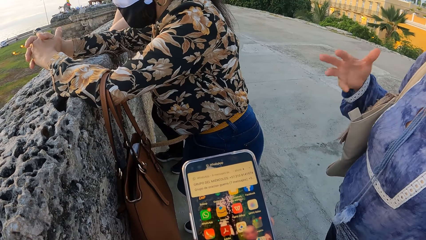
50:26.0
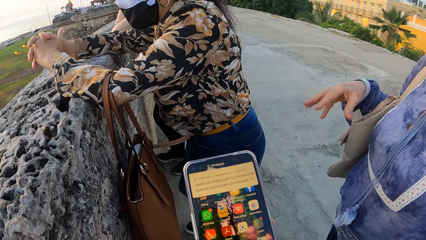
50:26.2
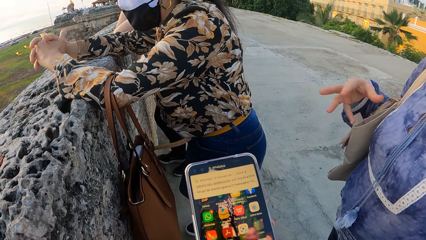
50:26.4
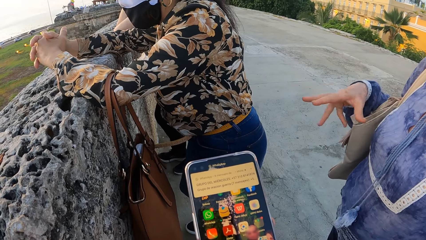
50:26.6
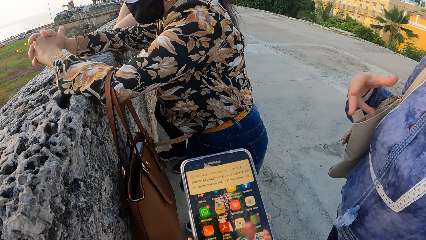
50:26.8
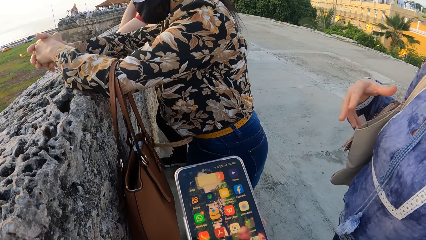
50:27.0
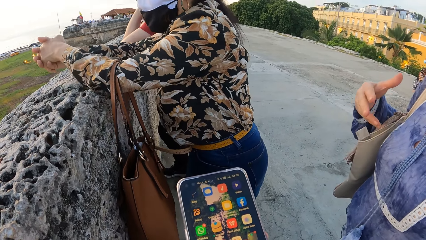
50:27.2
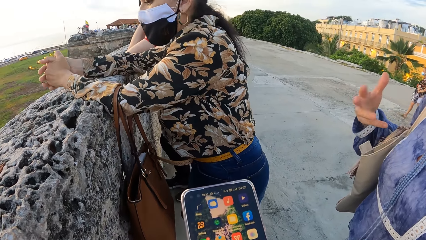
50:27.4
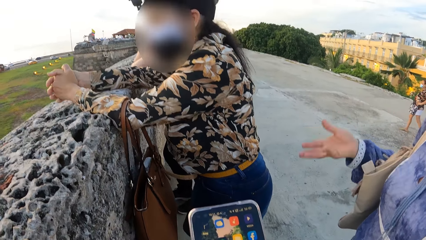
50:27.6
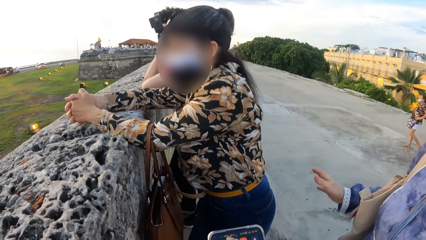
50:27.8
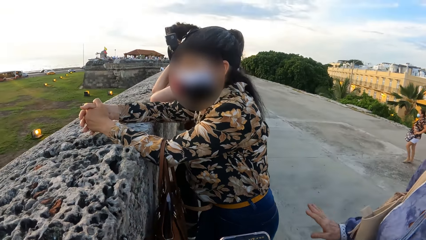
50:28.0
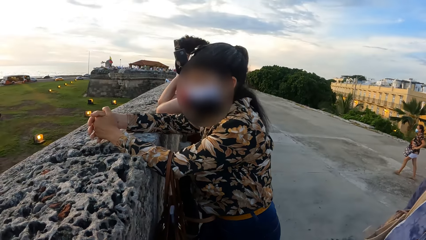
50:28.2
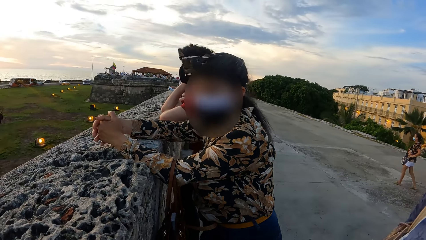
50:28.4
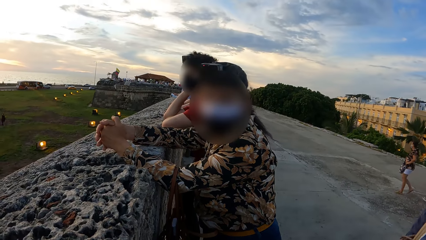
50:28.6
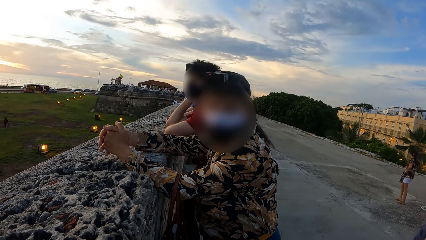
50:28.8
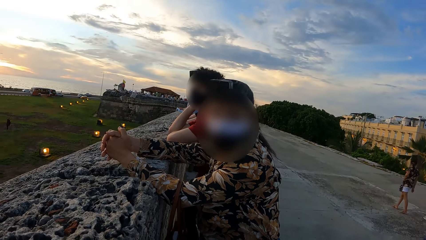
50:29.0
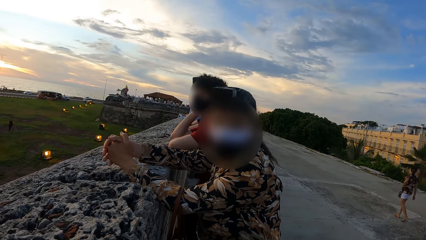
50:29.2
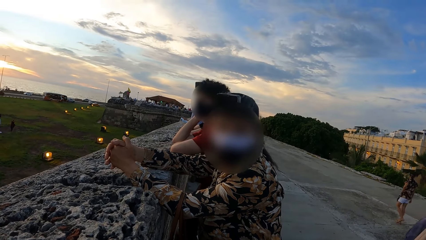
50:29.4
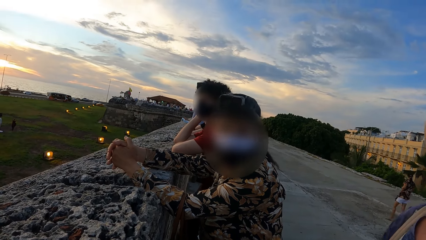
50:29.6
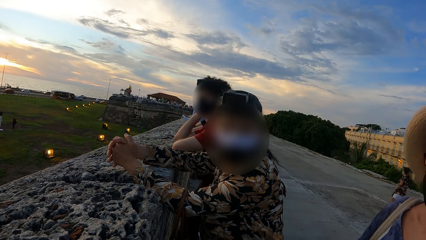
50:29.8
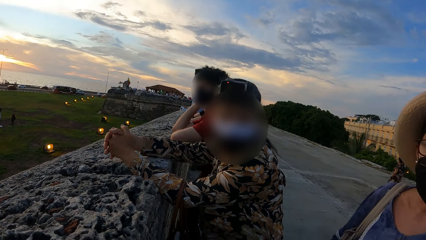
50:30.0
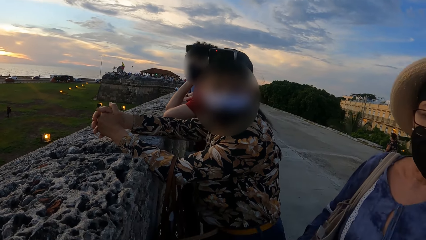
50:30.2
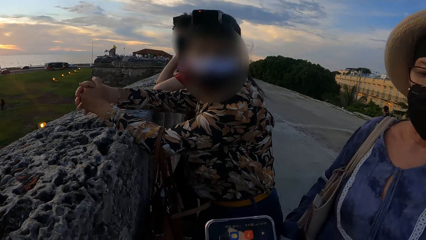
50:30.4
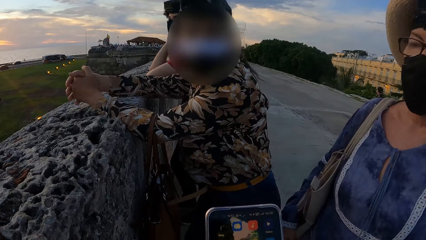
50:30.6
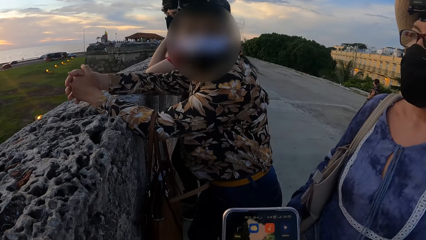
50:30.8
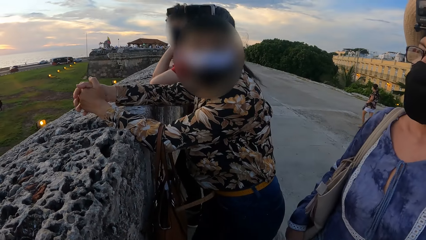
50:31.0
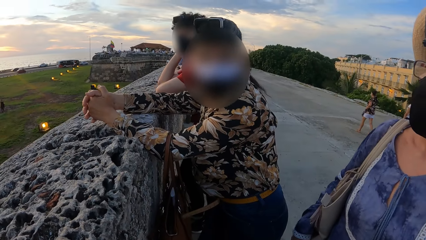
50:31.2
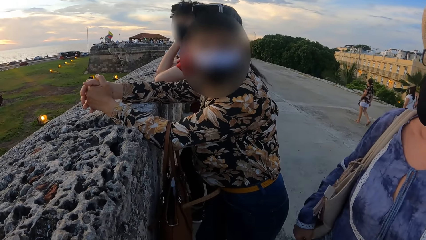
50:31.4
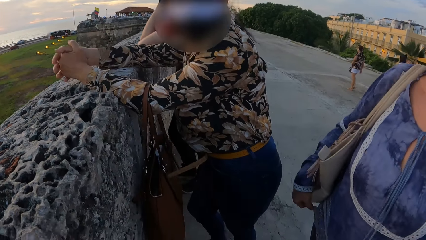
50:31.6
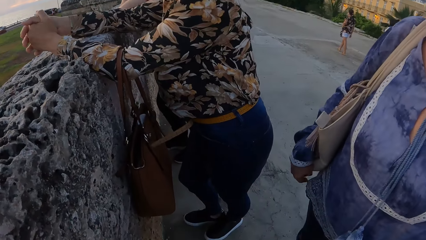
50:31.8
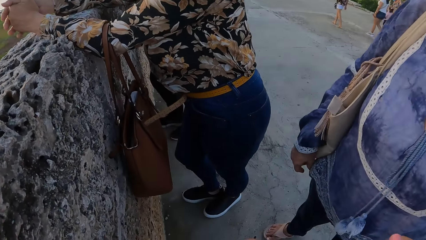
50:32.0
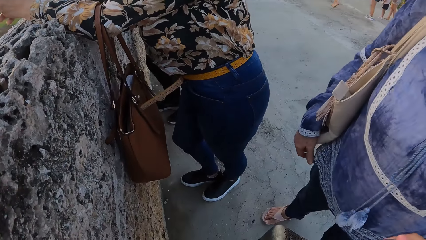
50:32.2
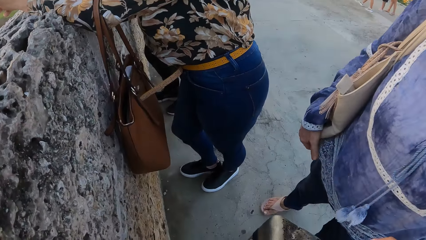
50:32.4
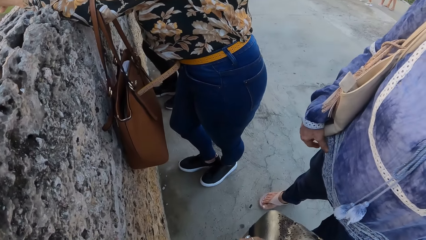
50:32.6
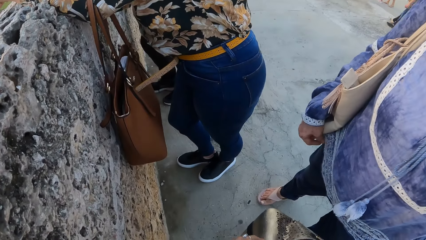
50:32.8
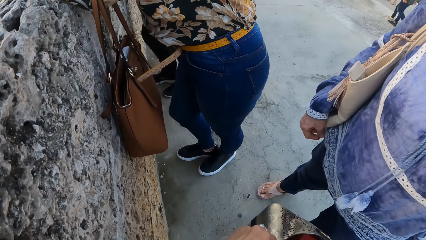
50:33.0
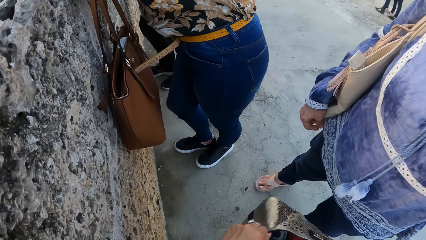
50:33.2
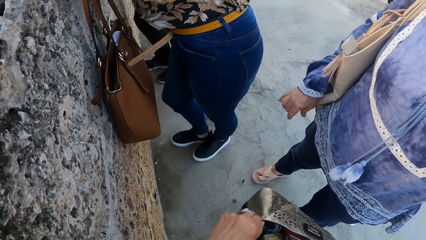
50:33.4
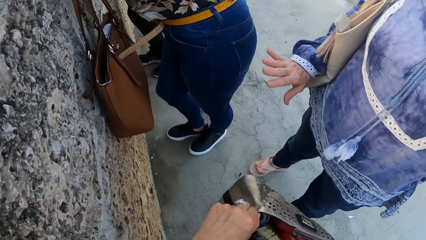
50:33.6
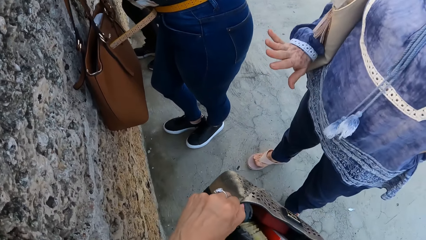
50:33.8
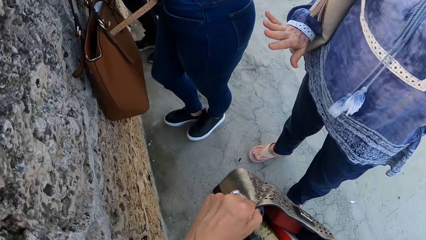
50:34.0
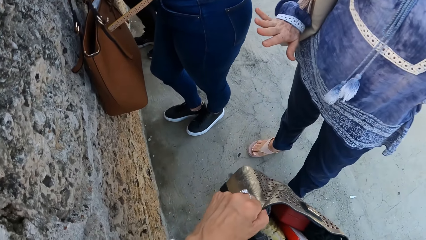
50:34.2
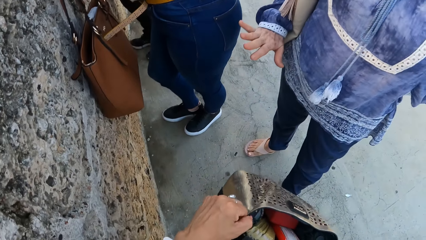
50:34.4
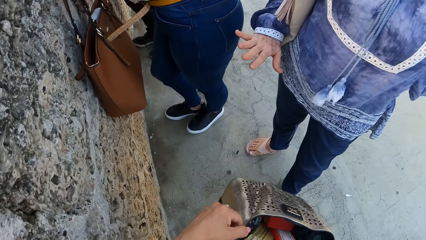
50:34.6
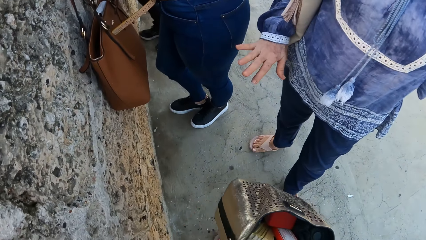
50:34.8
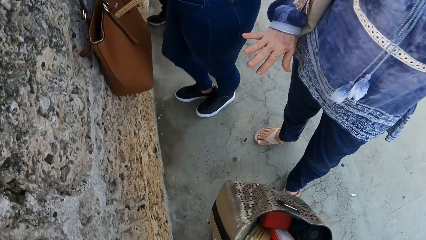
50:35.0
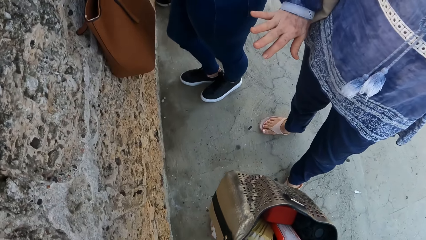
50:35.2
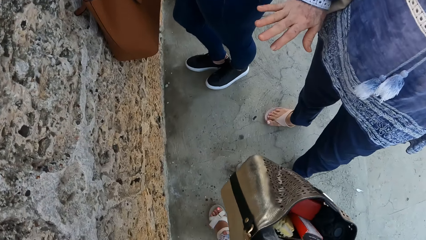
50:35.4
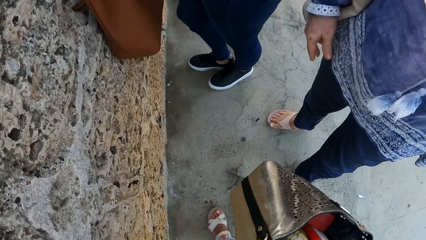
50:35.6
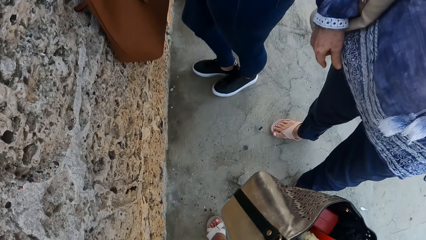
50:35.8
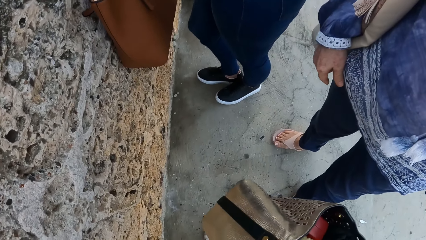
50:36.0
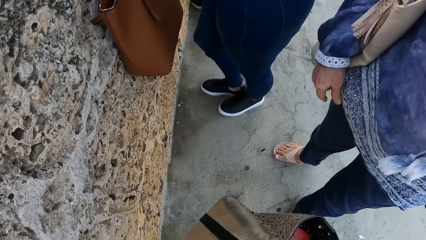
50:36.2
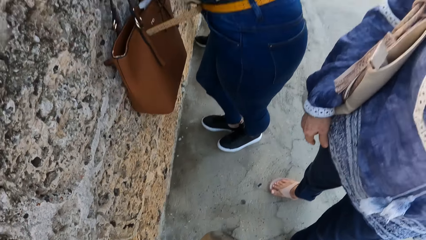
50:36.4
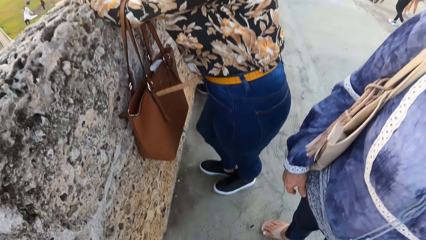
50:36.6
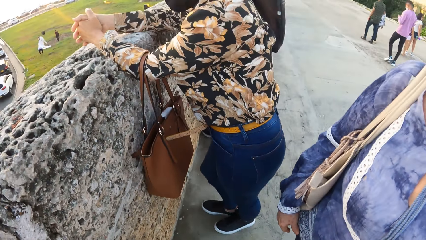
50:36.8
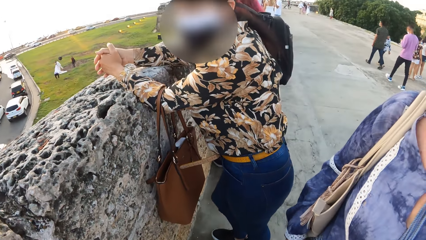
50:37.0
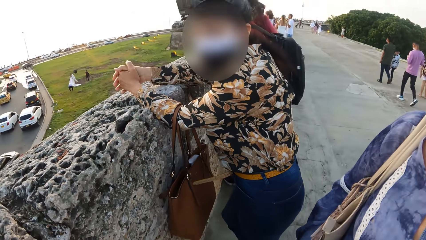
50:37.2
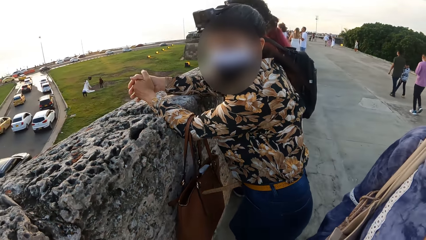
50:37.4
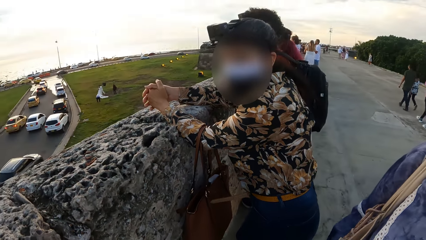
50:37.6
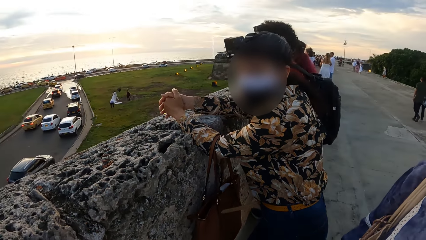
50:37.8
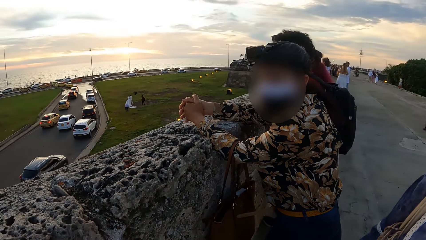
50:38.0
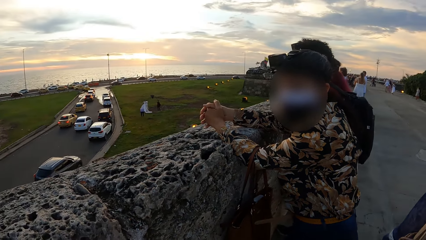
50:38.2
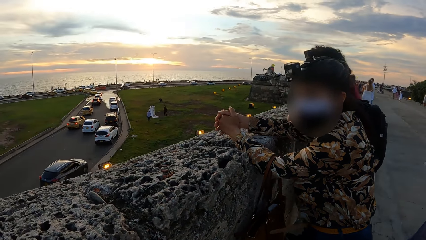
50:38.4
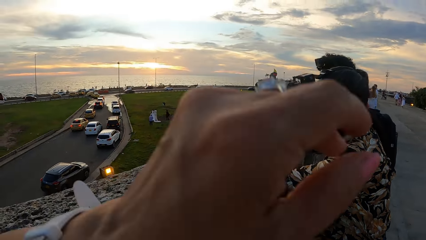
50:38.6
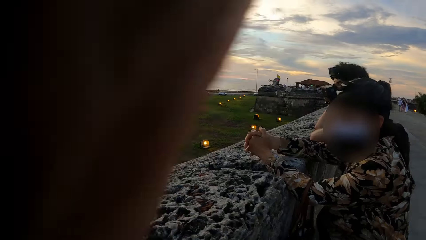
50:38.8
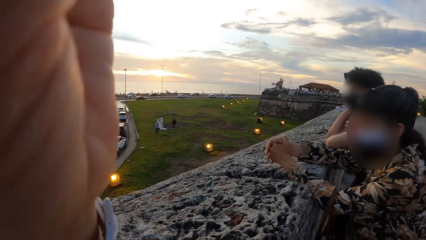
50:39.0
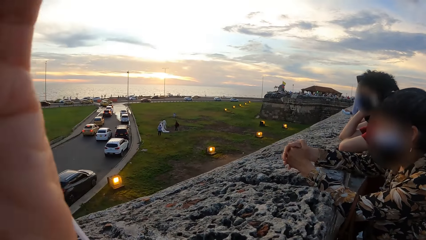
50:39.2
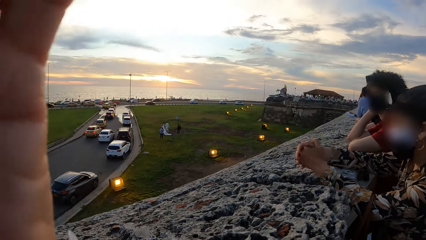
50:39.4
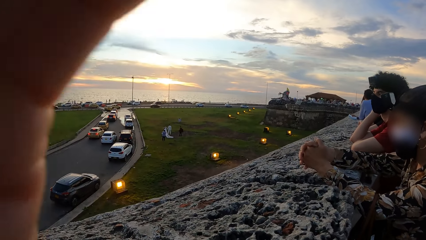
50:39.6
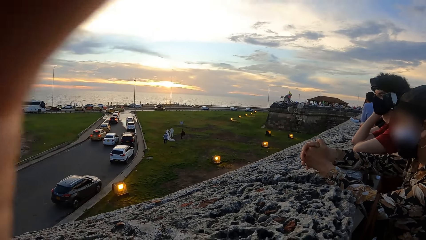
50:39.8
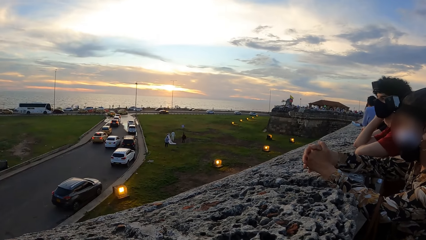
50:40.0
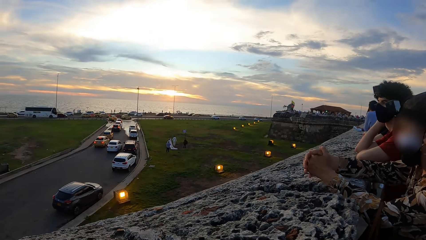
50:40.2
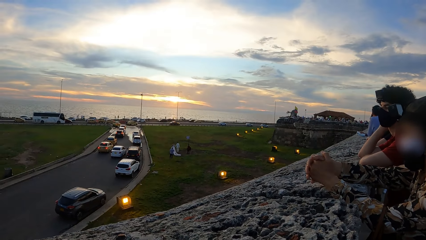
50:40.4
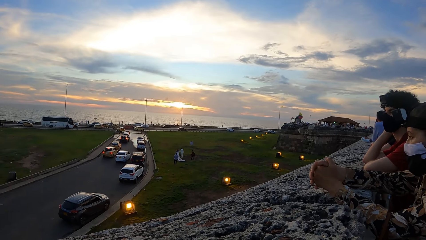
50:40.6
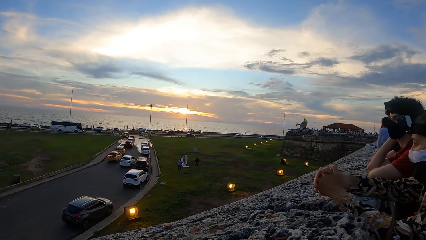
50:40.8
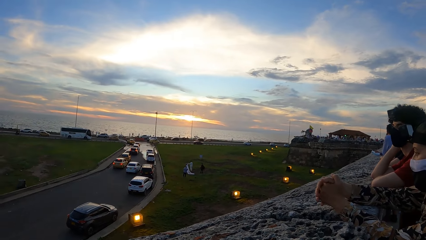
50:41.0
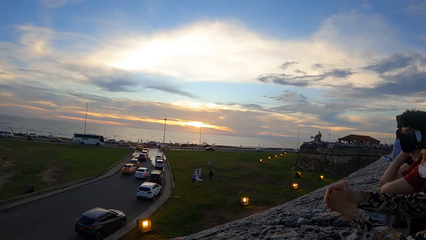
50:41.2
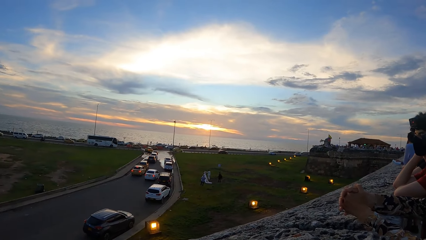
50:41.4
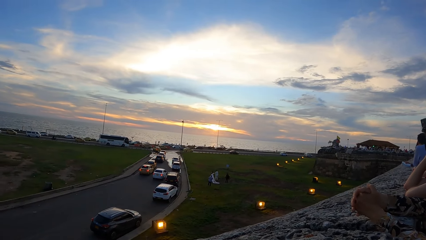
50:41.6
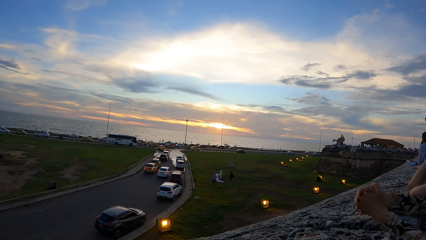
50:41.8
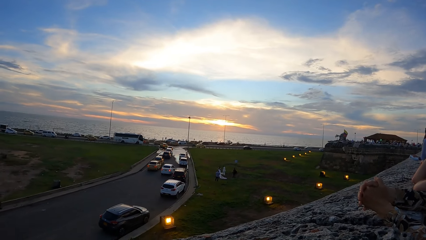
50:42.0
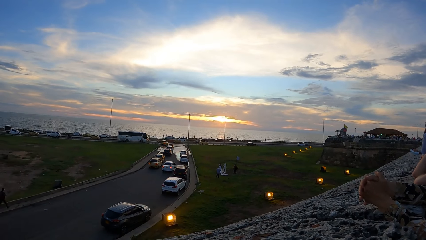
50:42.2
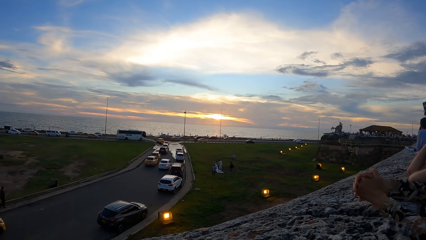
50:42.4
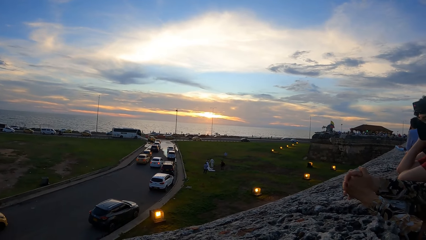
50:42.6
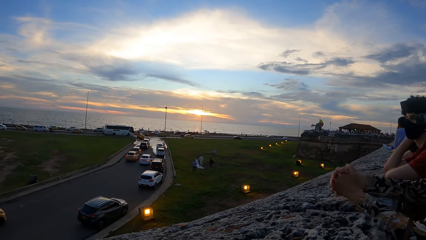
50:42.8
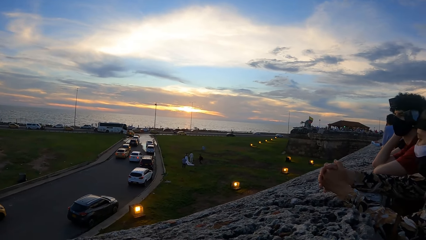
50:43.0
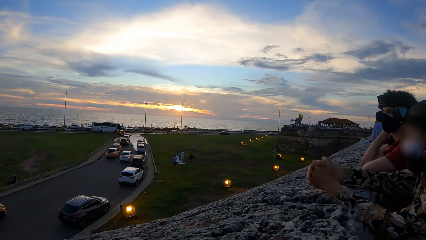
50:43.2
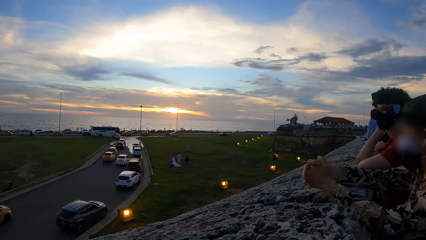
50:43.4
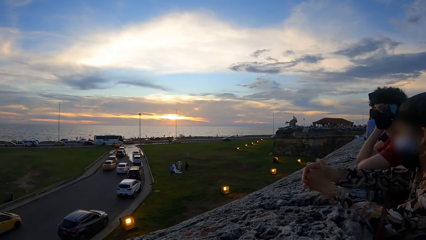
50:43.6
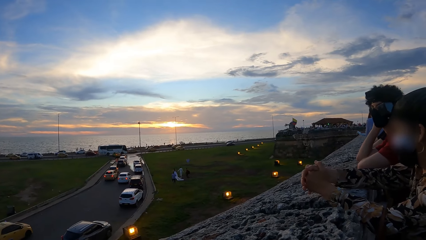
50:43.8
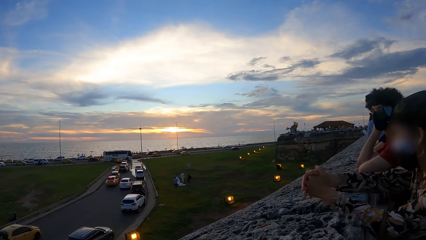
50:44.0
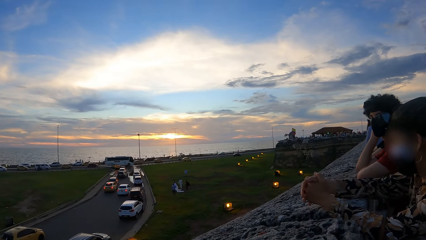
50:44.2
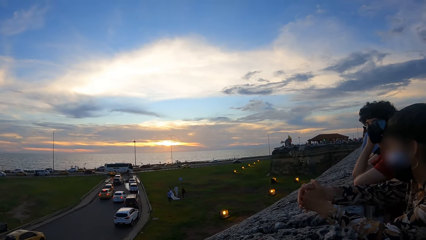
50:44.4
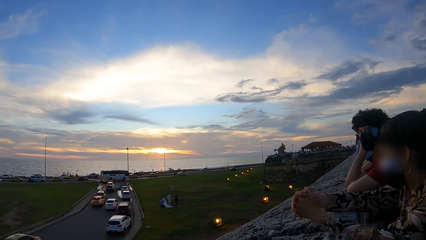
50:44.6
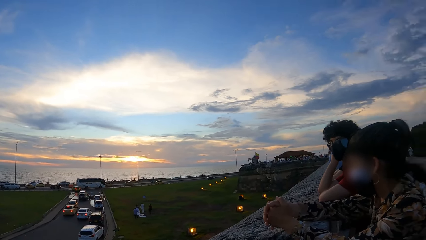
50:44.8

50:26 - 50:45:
A woman looks around. The camera wearer puts the phone in the hand bag. They adjust the camera. They look around. They look down on the road.
